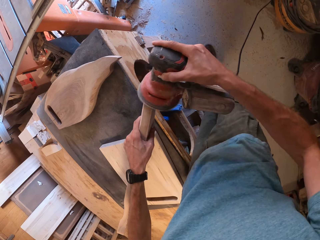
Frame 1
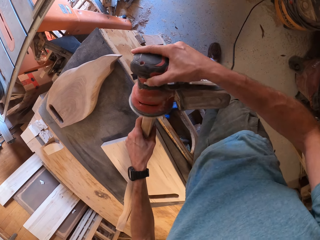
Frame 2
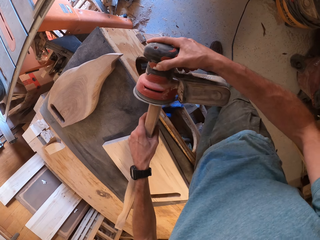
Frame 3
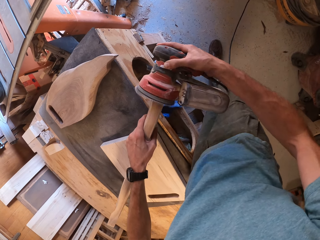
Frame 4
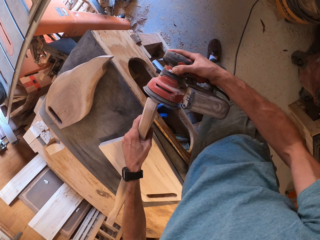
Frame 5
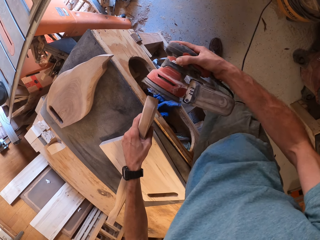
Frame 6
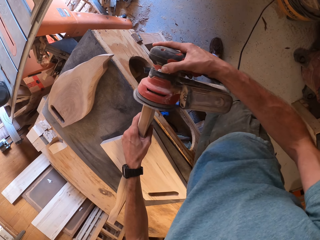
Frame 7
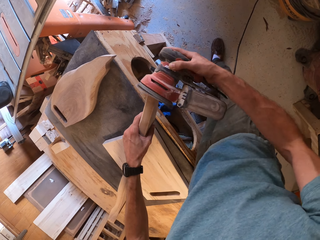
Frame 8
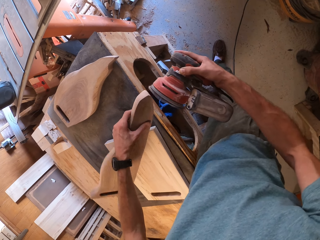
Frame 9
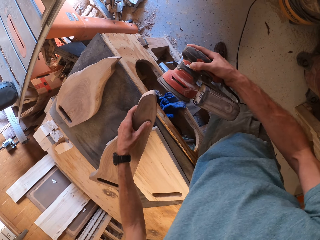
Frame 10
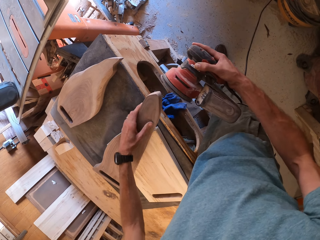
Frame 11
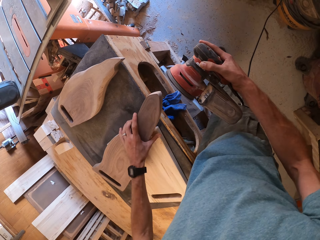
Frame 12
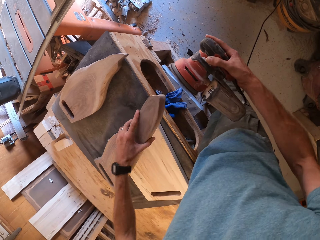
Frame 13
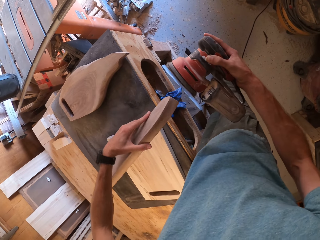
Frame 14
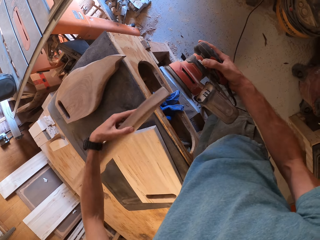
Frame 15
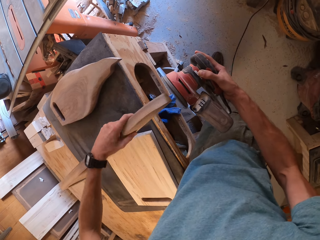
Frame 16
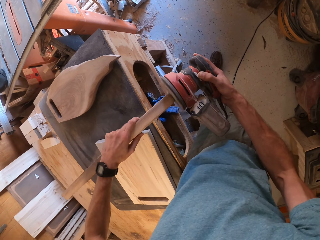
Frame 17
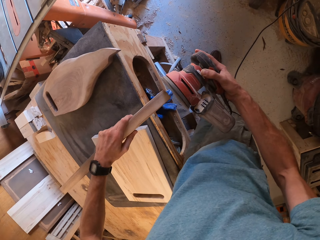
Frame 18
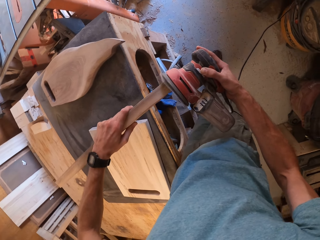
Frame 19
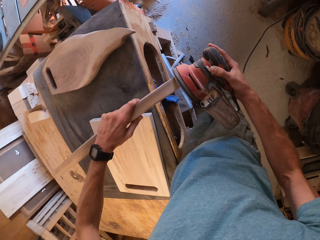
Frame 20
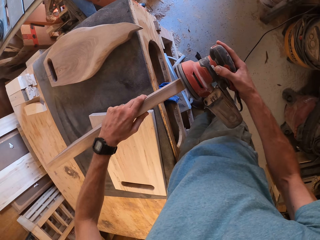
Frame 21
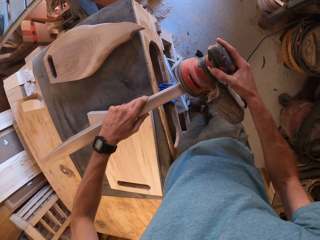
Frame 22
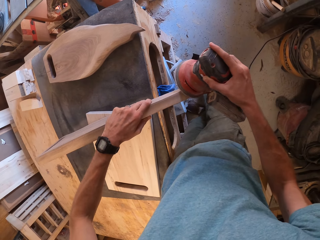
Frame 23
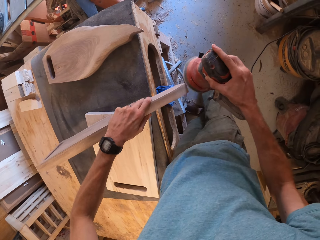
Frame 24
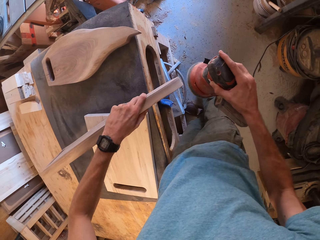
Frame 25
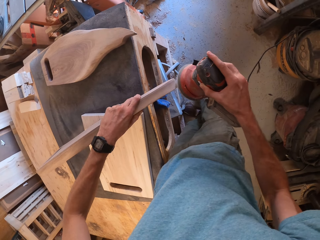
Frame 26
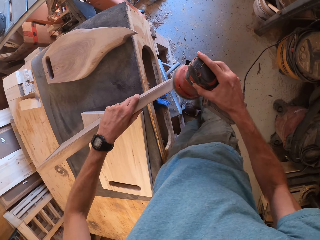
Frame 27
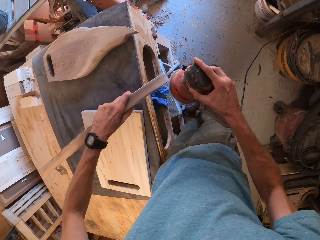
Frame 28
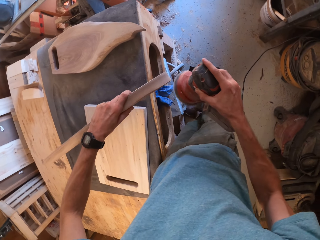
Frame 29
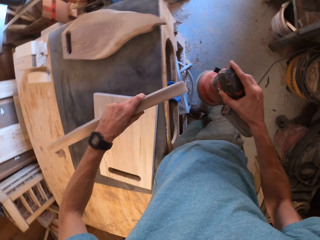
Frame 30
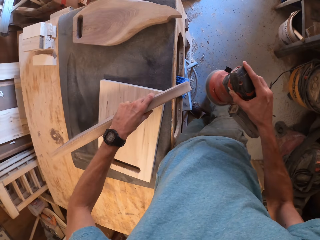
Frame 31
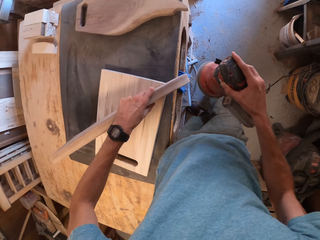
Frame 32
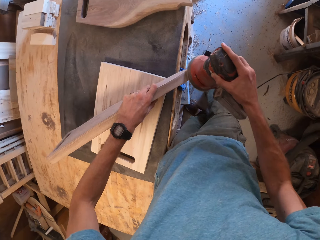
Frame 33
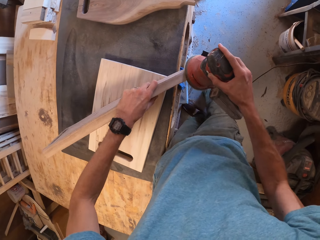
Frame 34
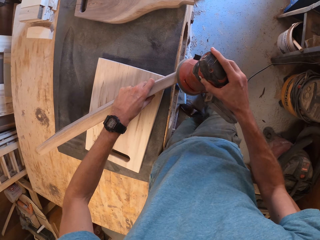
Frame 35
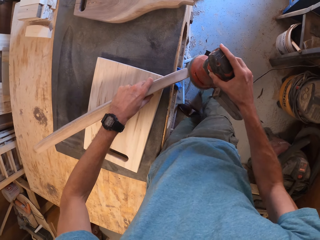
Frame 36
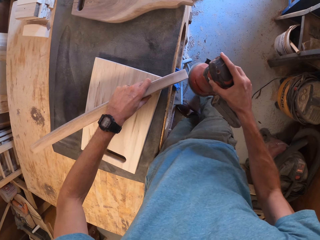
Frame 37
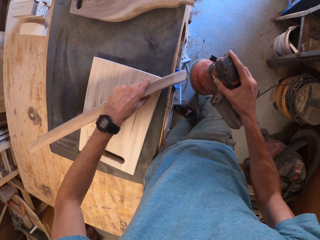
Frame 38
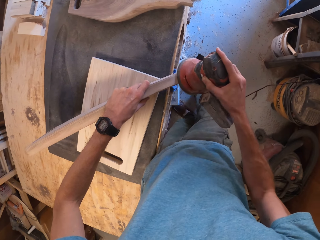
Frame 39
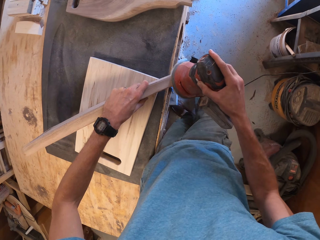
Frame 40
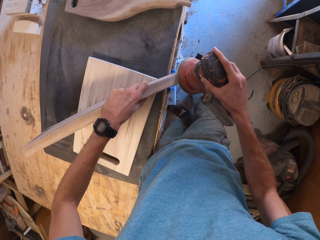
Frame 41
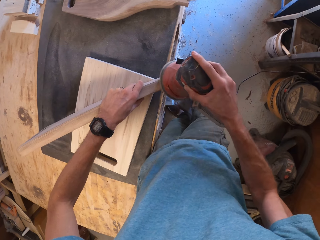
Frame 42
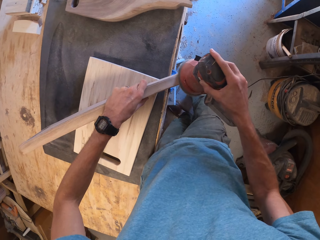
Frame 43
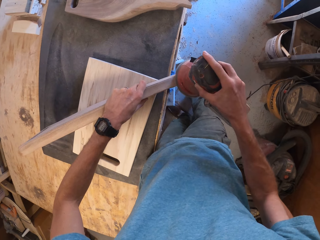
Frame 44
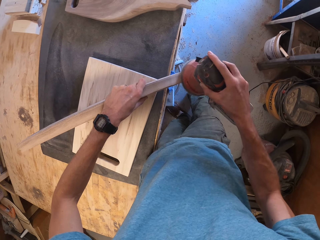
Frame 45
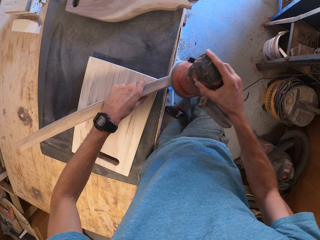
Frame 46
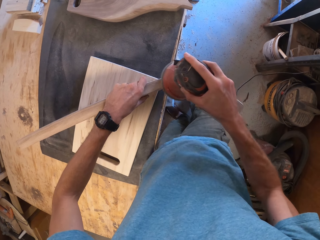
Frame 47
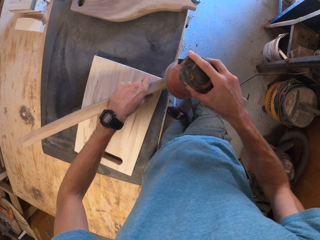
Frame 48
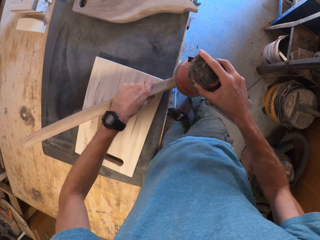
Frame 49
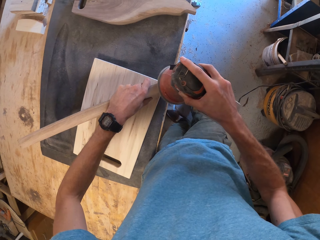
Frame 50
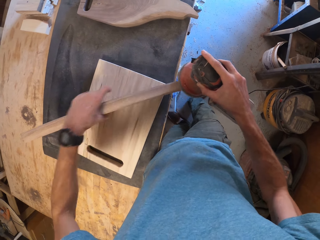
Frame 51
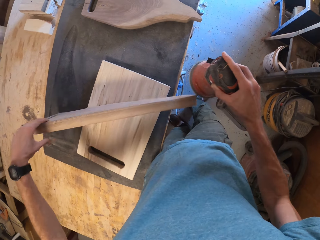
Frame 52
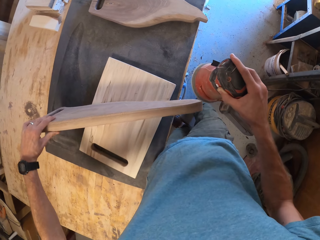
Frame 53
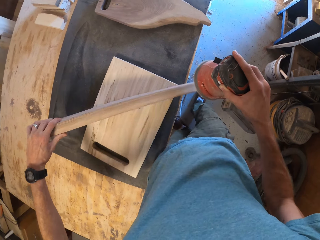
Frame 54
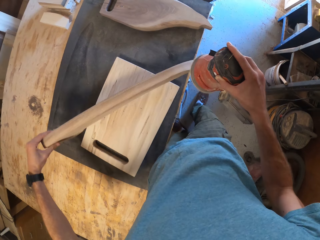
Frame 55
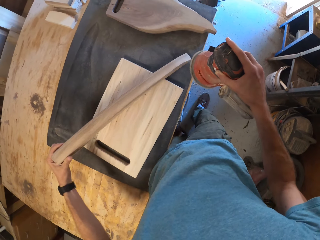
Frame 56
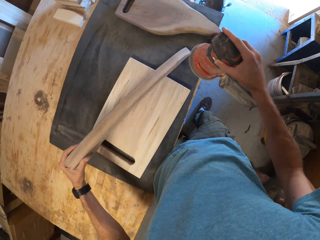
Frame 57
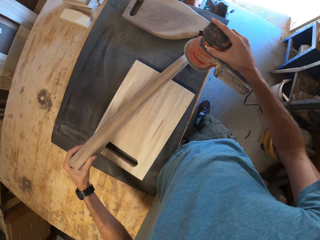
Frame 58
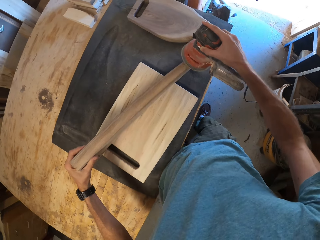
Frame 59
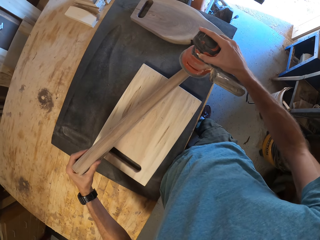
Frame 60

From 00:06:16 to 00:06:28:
The camera wearer turns the chopping board. They smoothen the chopping board using a sander.

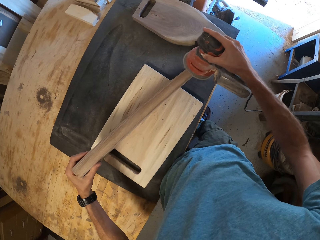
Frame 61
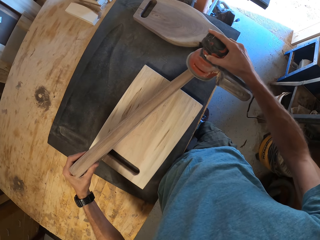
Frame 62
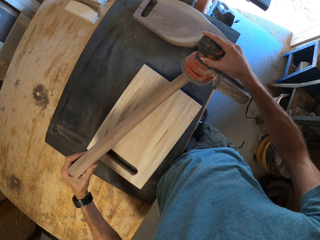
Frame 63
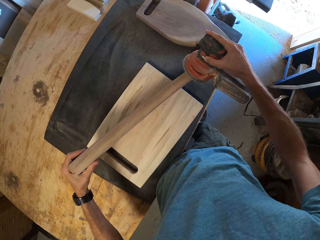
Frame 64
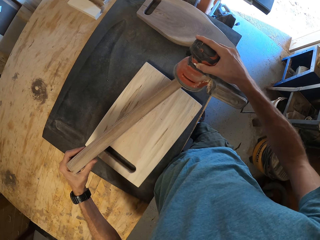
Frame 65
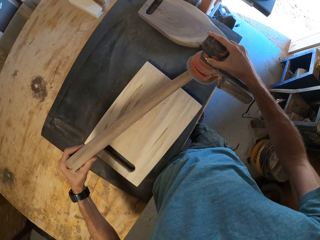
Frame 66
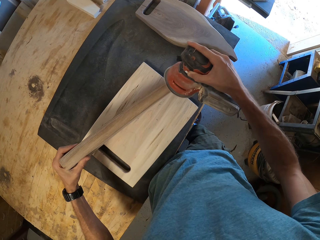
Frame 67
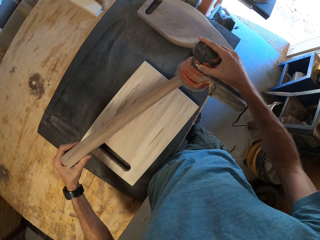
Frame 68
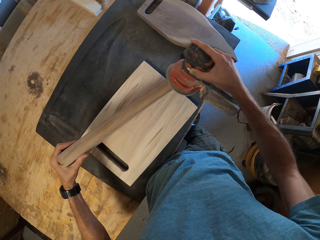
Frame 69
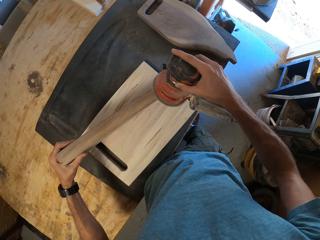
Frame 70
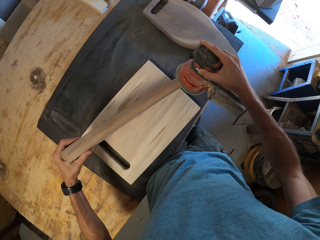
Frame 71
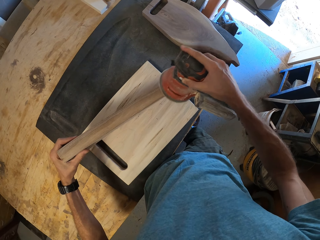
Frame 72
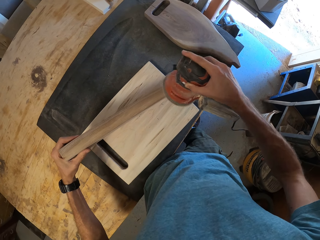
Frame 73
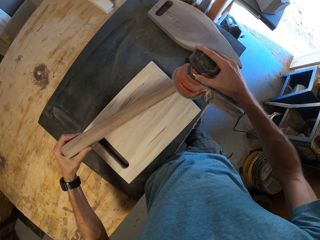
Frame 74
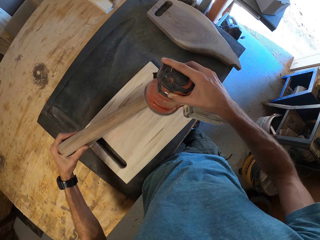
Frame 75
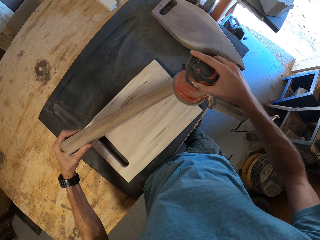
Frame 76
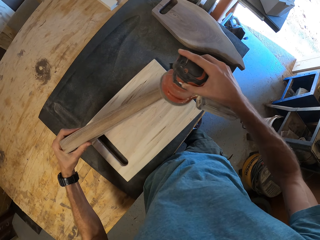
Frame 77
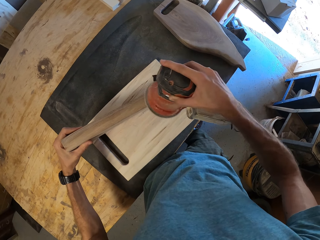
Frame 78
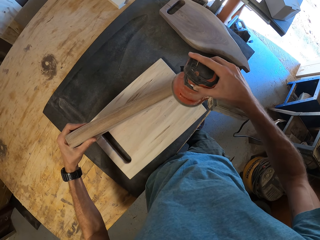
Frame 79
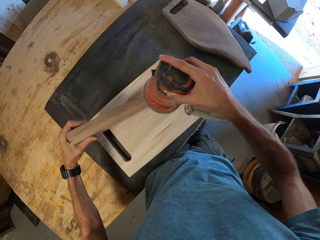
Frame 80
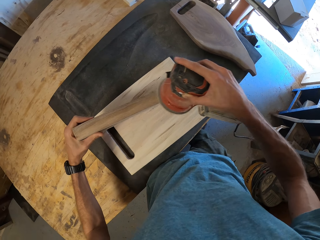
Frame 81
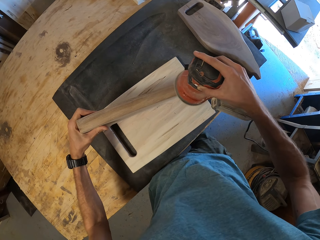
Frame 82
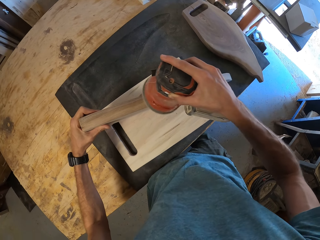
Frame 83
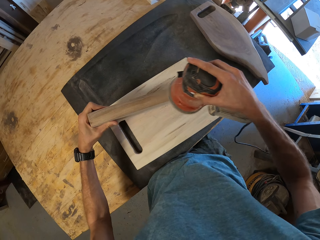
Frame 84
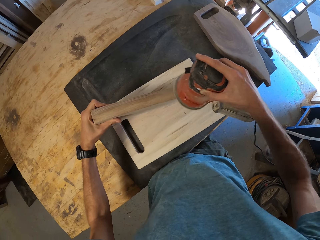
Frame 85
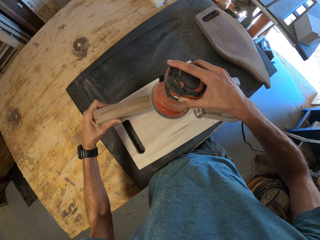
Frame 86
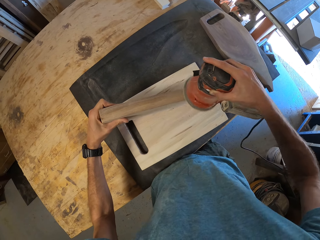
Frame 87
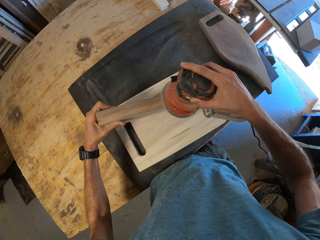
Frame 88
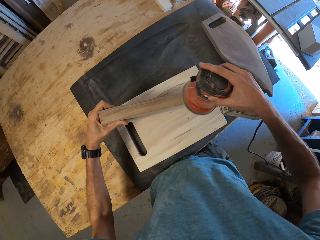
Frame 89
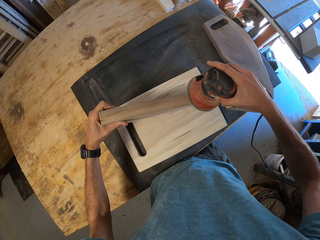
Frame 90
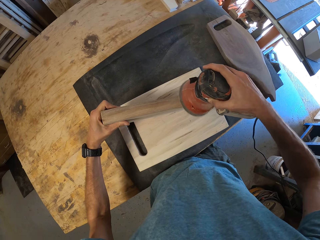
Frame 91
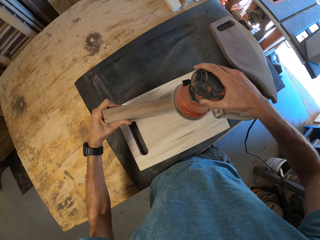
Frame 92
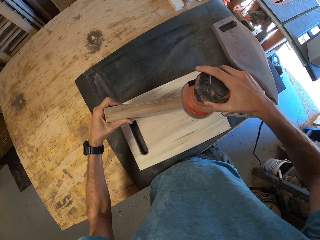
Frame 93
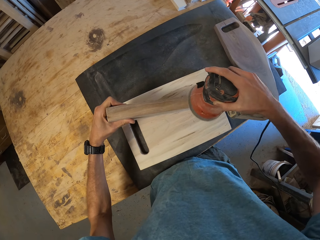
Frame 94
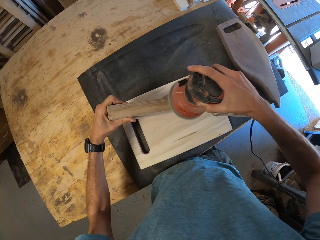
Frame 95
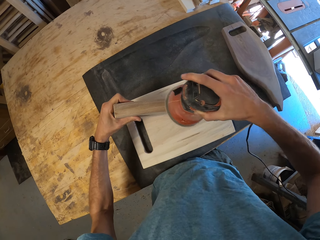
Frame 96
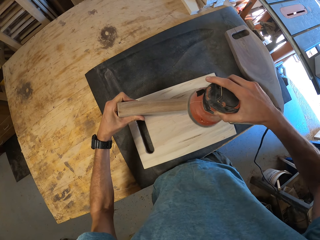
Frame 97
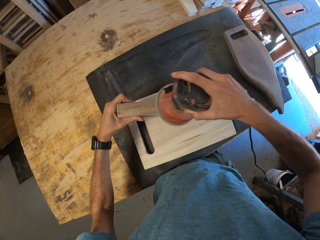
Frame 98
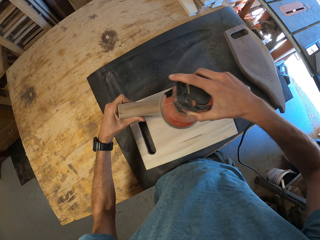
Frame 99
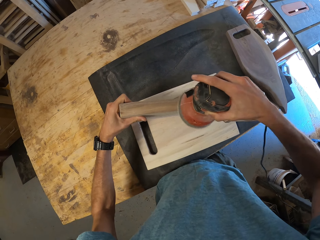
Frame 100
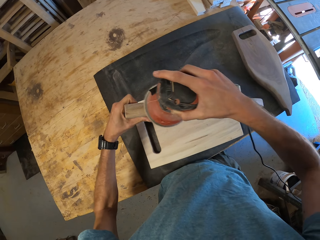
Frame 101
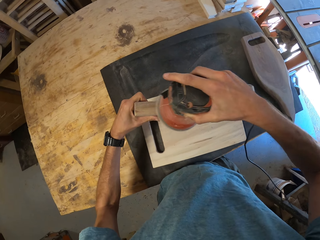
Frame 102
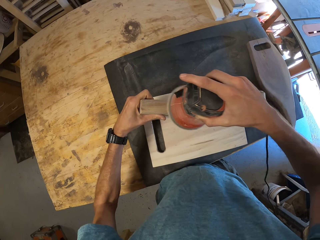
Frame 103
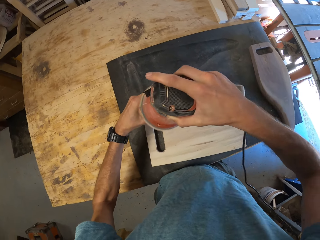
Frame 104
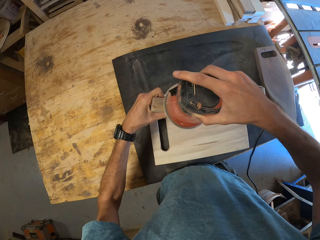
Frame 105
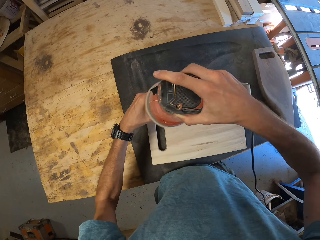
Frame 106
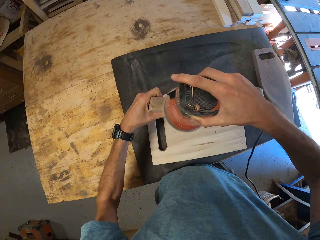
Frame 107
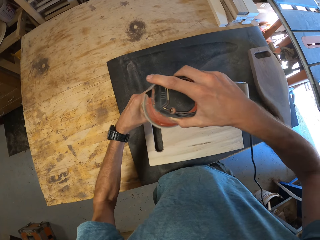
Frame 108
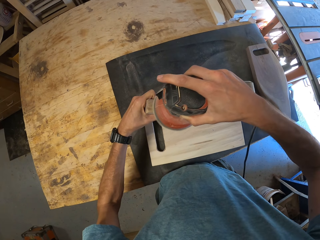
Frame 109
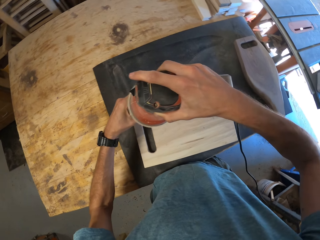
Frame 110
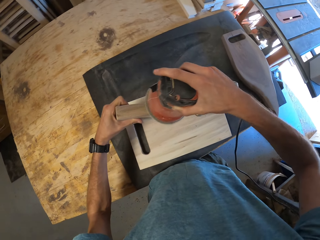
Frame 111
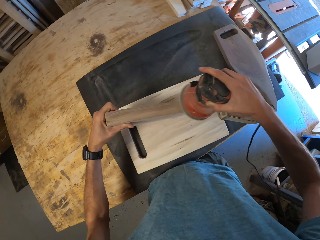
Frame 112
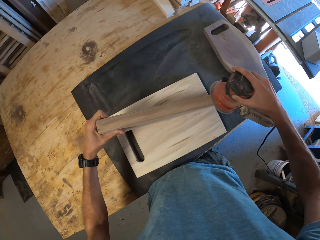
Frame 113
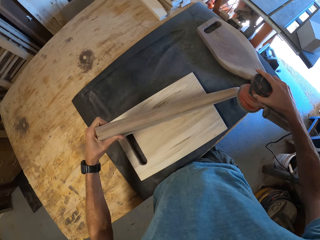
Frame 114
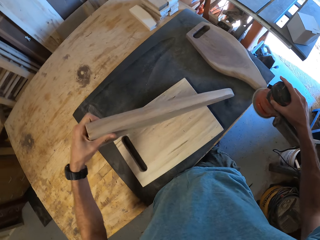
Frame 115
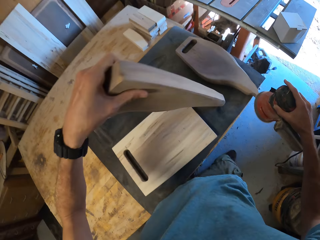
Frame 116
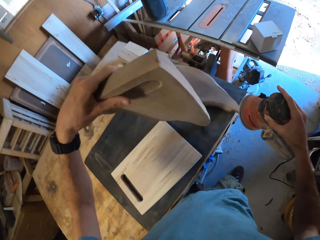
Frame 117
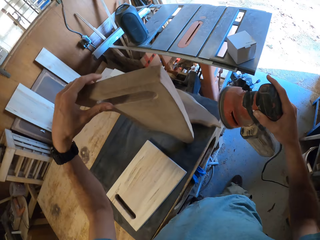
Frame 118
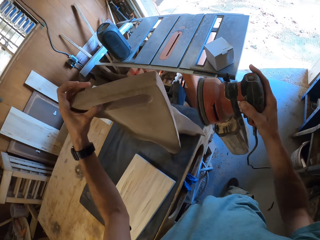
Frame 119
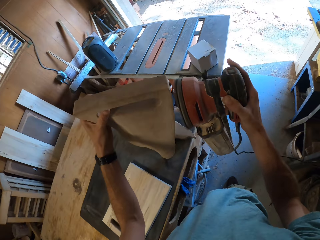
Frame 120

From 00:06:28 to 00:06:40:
The camera wearer turns the chopping board. They stand the second chocolate wood on the black wood.
